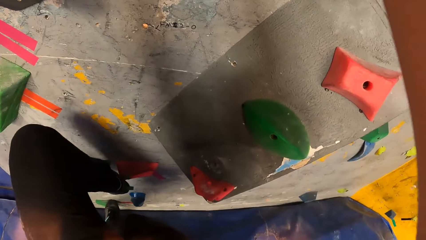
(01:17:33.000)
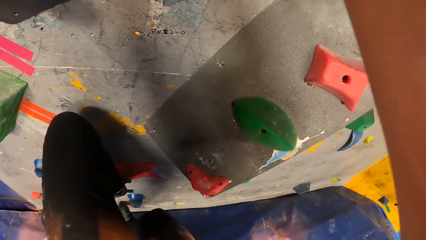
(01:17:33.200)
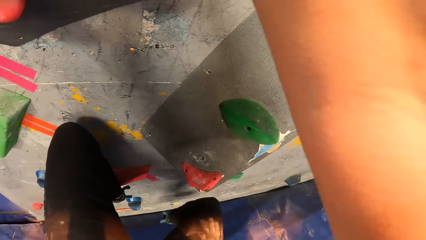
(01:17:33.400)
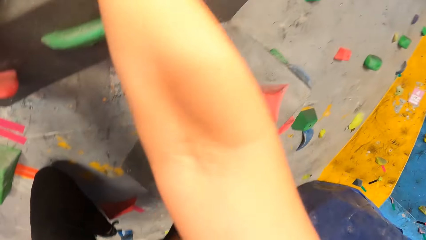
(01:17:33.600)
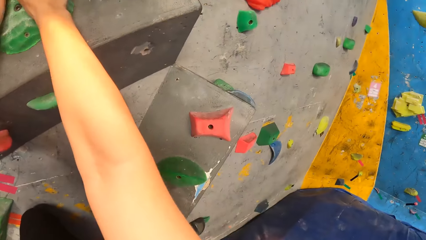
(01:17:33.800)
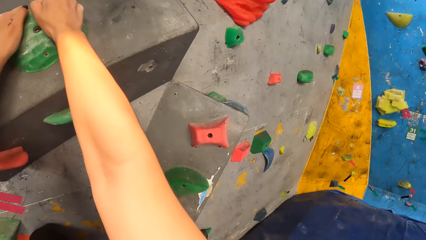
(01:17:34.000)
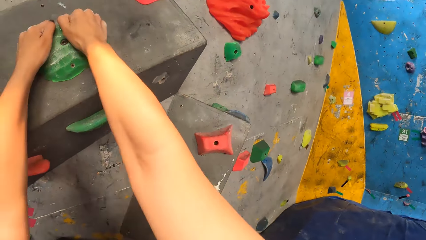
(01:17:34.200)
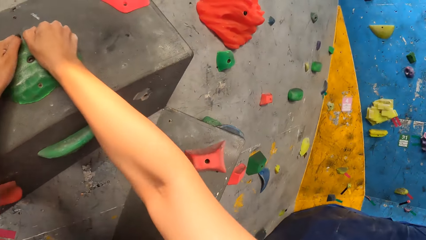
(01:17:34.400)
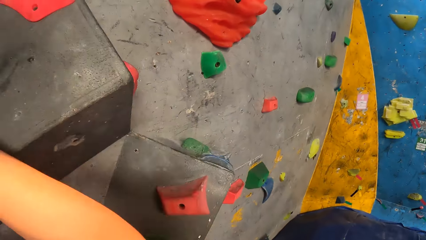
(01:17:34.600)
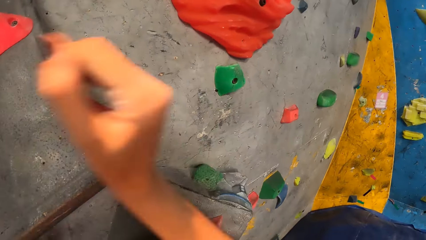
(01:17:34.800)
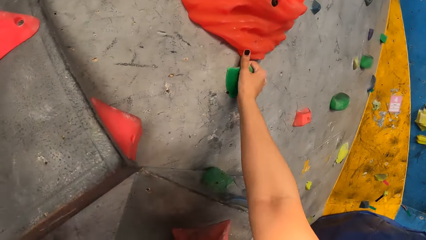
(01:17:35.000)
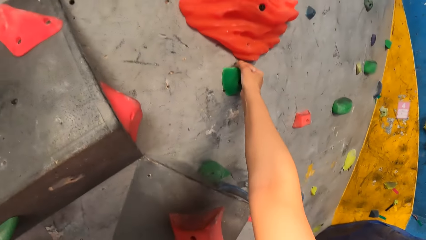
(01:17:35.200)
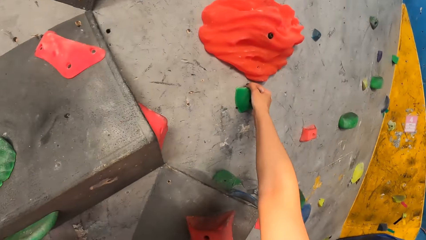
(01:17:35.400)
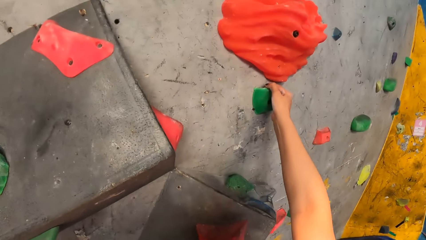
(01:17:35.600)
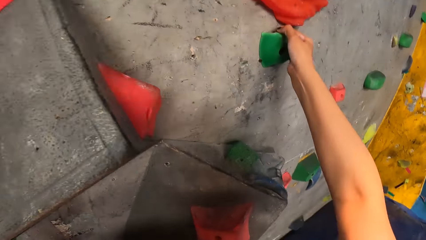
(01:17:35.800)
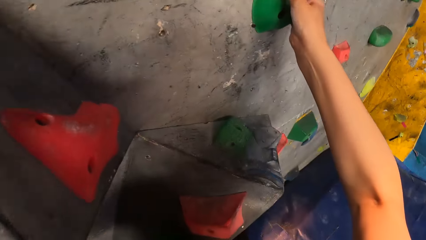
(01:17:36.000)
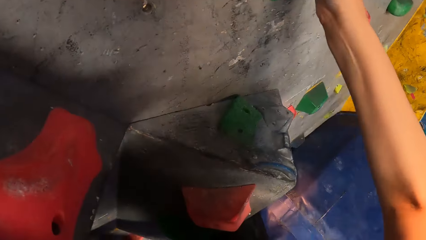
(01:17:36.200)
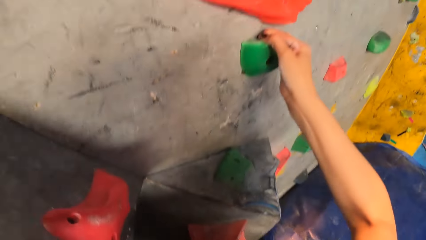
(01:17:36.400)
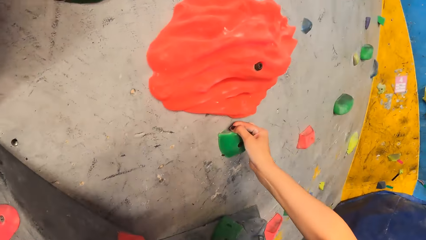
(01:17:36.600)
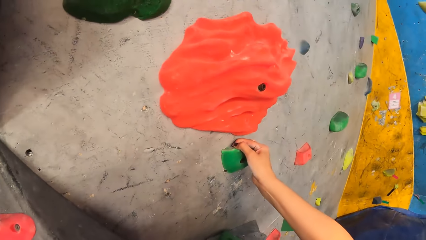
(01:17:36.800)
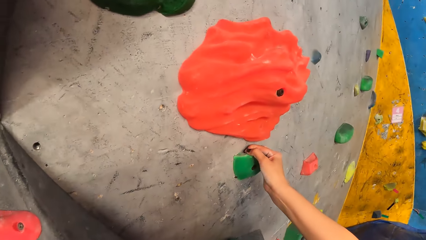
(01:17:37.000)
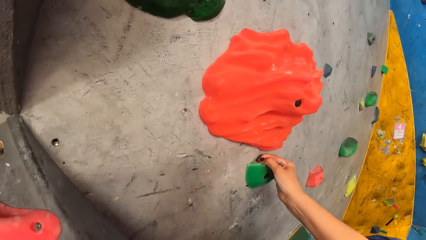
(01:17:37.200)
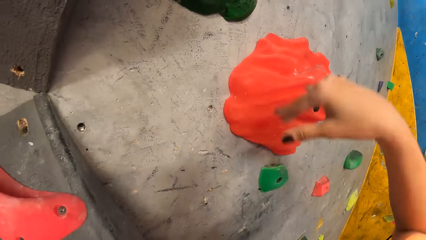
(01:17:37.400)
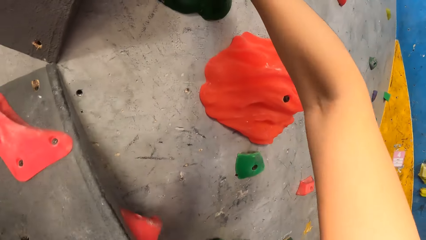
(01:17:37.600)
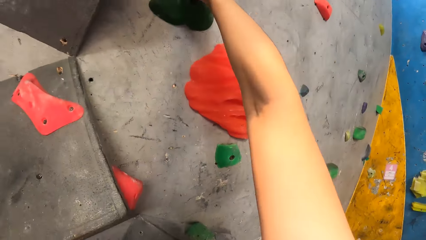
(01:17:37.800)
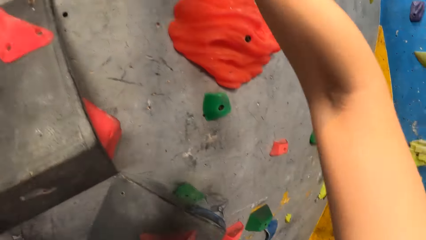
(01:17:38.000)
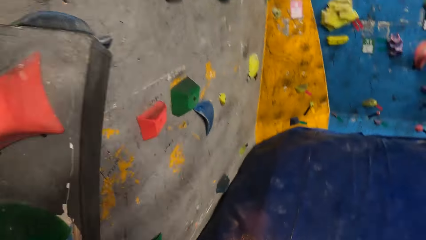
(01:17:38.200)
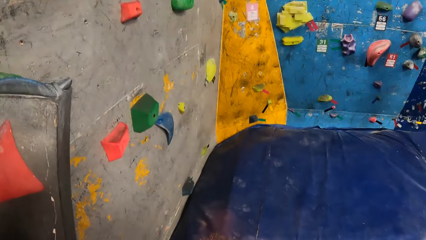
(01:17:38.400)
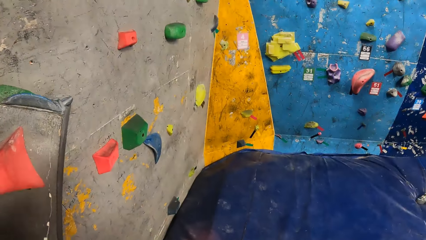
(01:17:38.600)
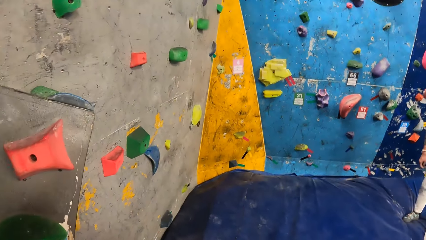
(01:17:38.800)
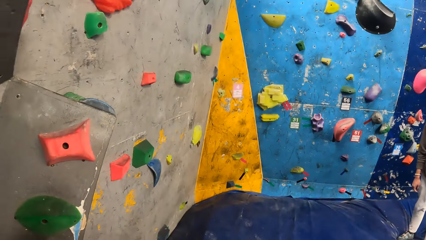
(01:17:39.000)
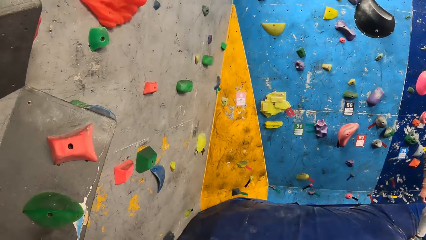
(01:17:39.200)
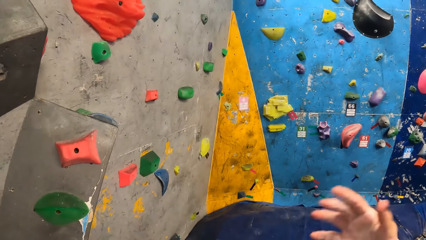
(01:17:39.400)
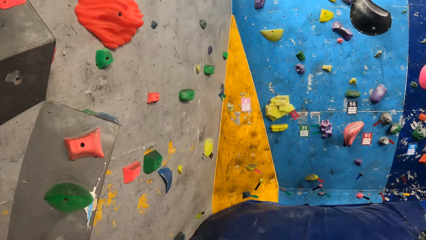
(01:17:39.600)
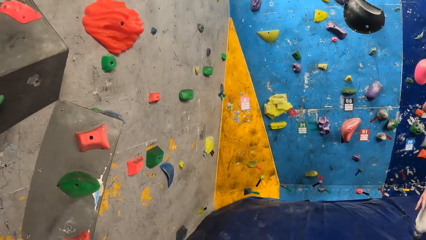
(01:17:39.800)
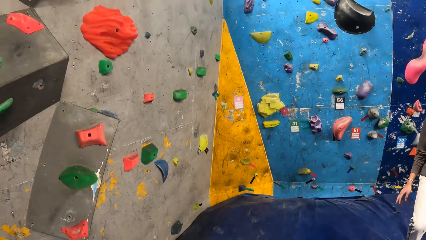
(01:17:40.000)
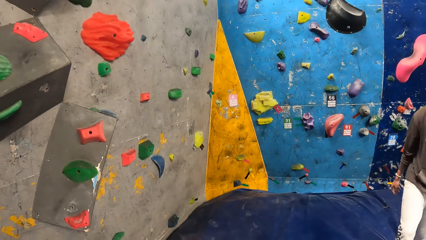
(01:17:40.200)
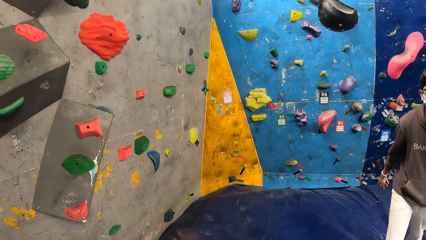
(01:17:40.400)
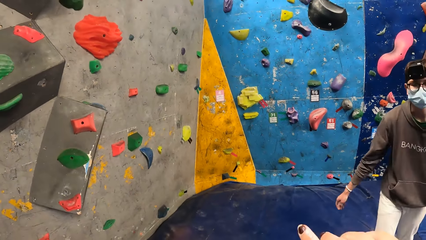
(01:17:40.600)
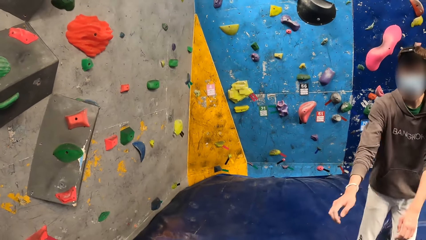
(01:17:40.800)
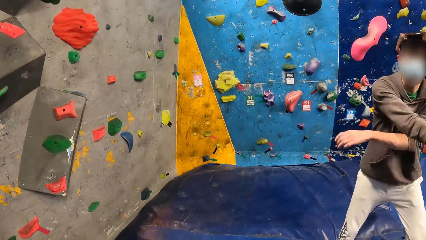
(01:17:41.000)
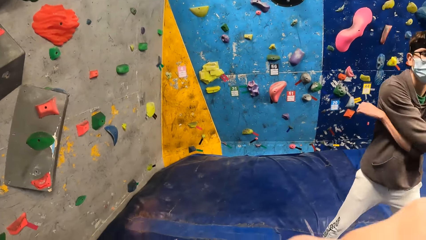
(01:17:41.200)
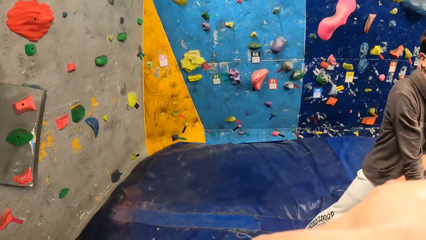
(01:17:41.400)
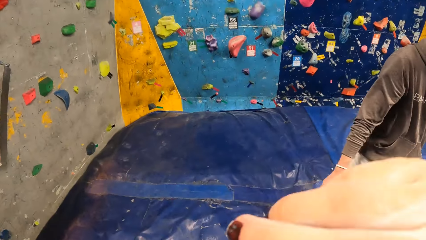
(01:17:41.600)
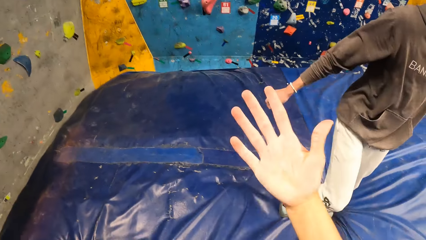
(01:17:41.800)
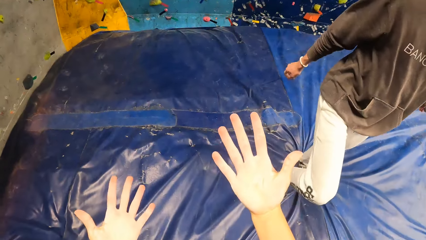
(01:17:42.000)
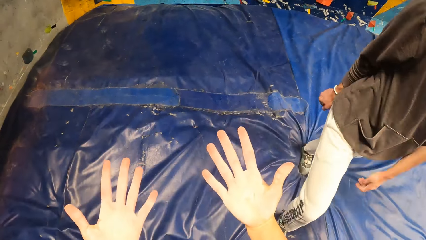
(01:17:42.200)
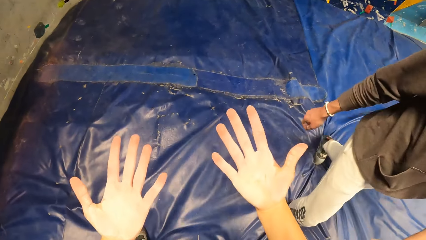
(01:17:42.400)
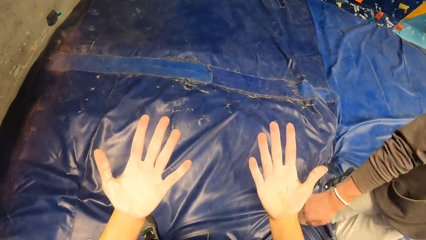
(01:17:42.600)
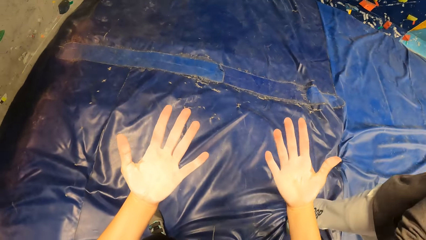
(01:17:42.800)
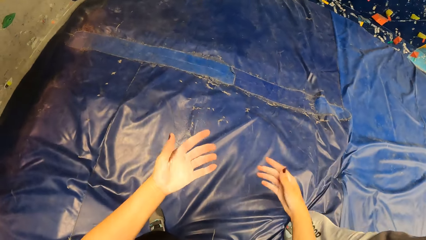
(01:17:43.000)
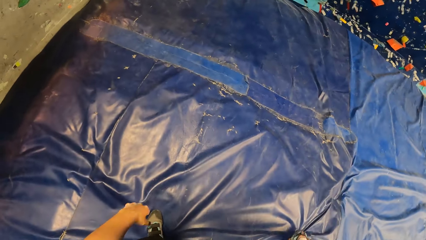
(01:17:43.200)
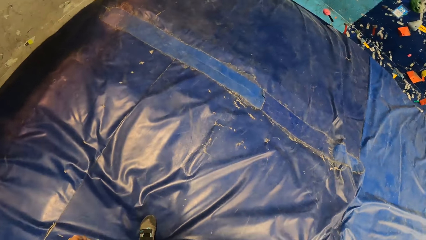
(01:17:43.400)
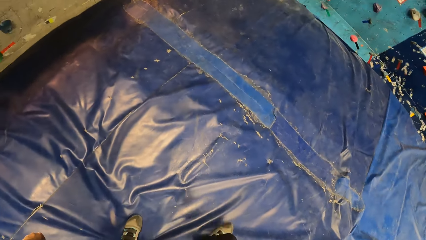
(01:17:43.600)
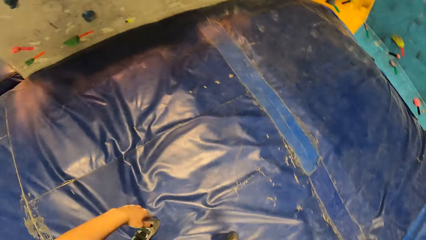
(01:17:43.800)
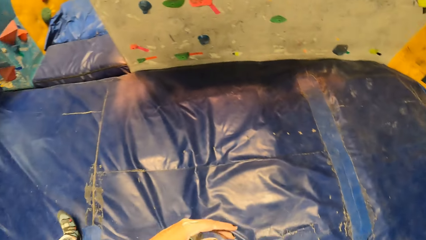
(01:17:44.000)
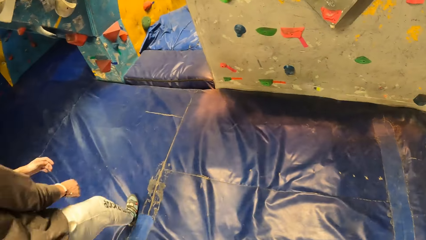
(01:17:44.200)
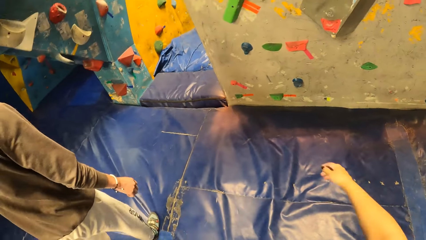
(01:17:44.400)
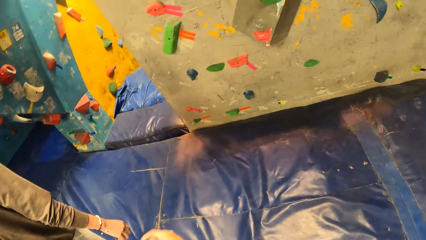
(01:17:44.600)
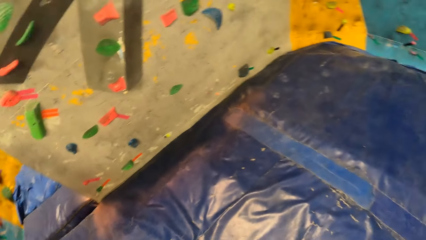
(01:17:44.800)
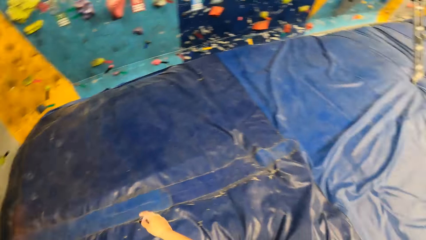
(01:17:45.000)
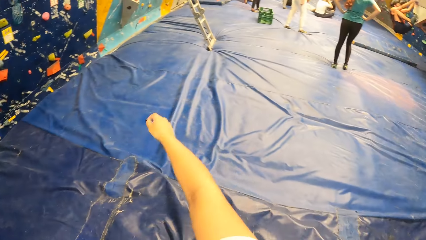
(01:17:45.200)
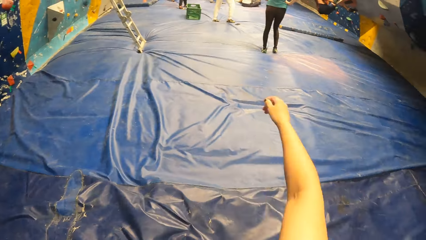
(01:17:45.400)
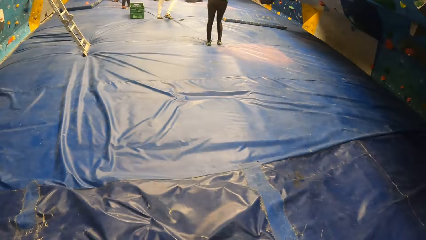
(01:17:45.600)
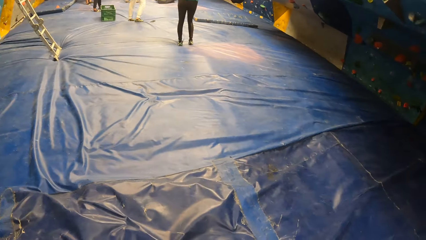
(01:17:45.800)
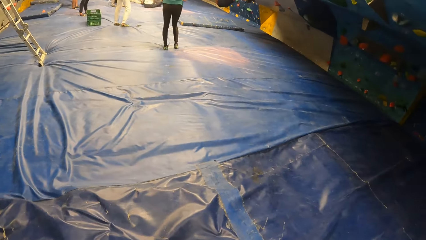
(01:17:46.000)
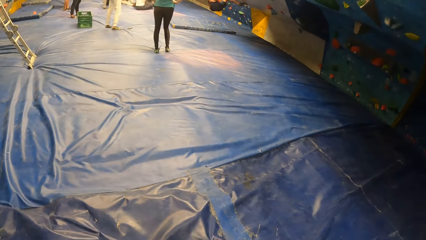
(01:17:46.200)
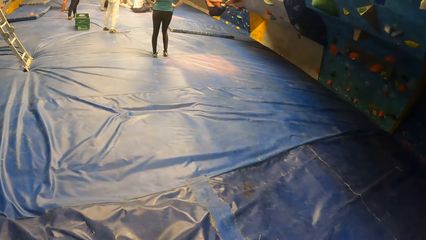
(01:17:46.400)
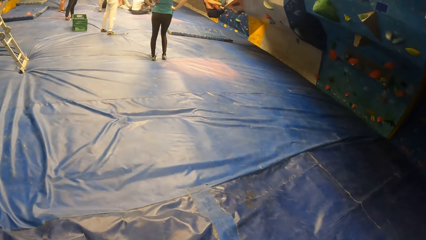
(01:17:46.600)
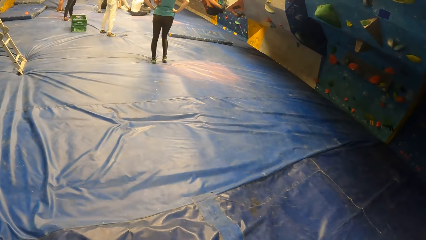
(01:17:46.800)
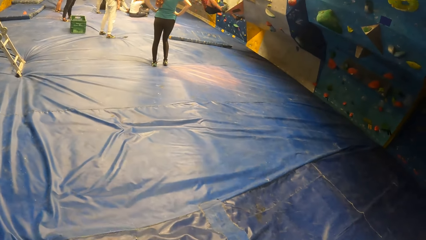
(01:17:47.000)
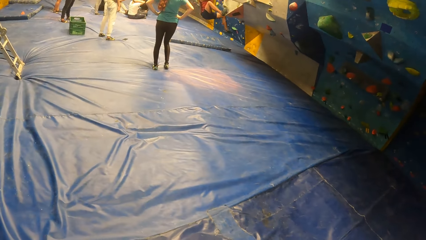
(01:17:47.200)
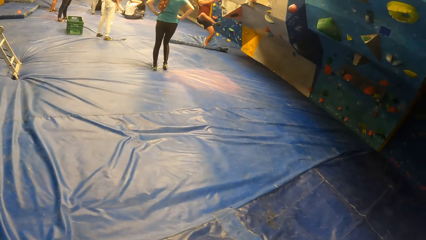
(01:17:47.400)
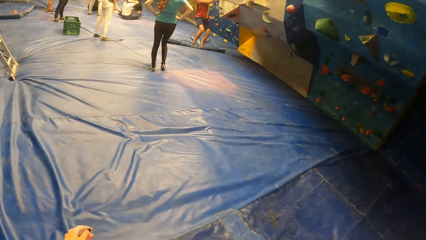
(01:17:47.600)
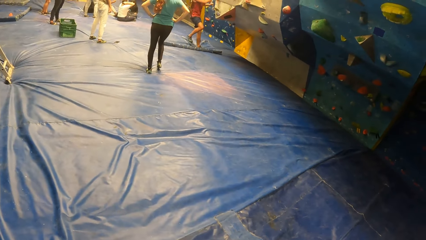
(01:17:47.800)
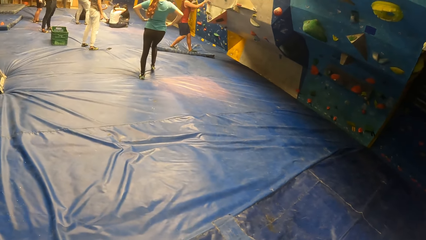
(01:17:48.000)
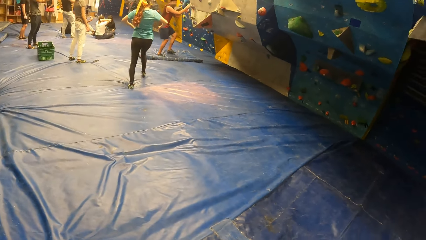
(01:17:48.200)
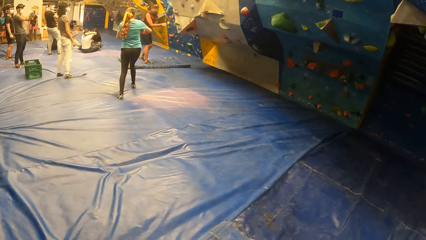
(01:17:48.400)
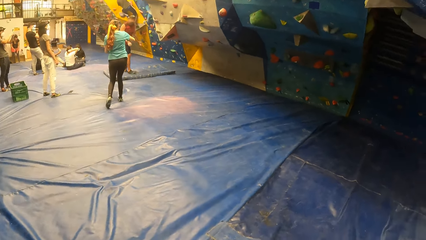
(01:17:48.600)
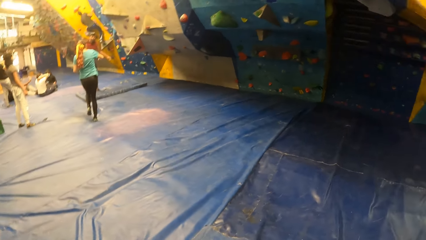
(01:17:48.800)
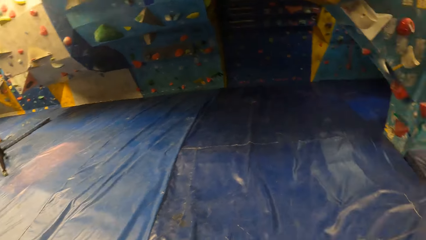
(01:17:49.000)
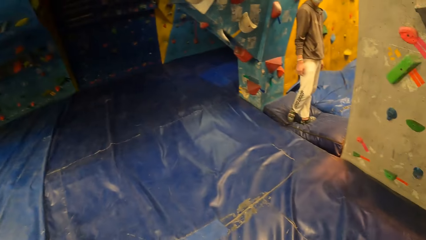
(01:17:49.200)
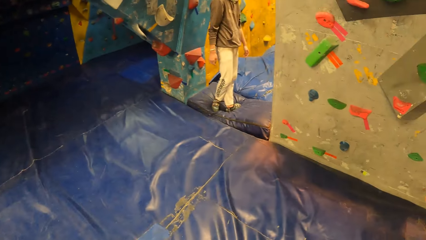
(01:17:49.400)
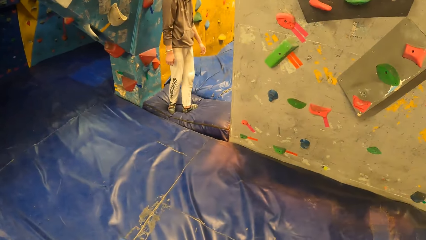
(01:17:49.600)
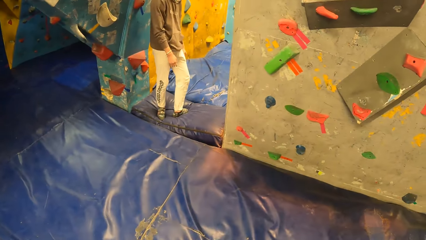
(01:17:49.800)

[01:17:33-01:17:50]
The camera wearer jumps down from the bouldering wall. They move a hand. A man moves hands. The camera wearer looks at hands. Another man climbs a climbing wall.
